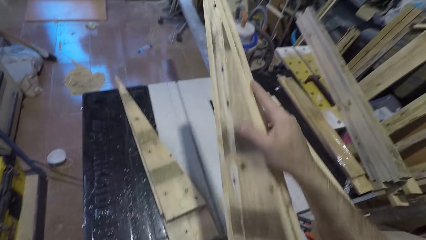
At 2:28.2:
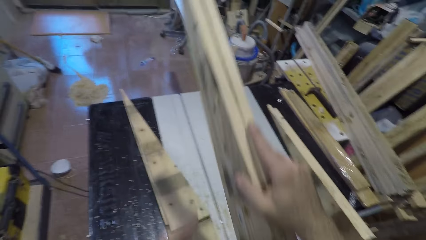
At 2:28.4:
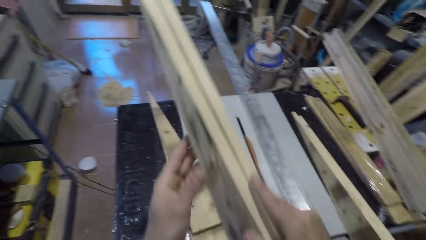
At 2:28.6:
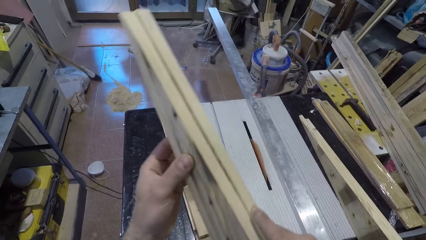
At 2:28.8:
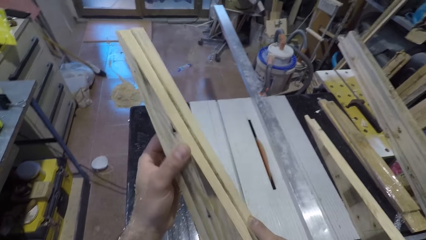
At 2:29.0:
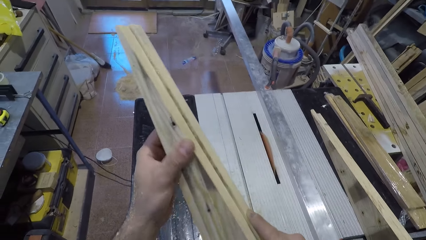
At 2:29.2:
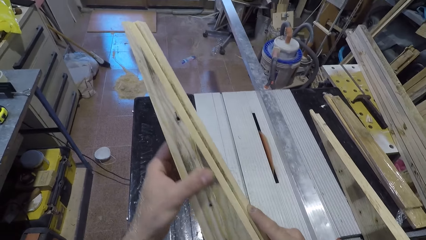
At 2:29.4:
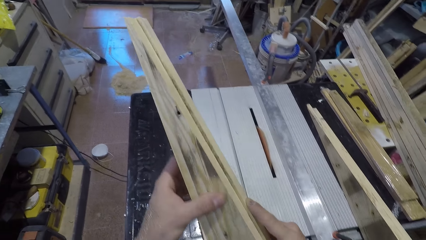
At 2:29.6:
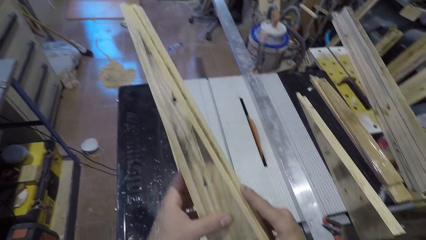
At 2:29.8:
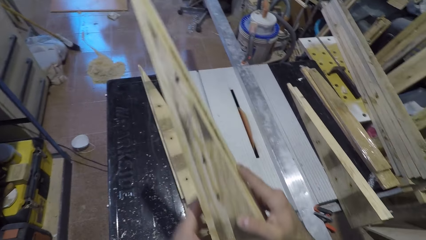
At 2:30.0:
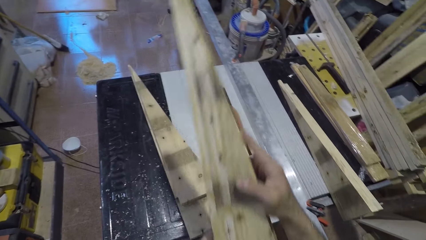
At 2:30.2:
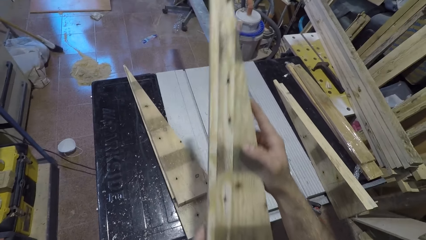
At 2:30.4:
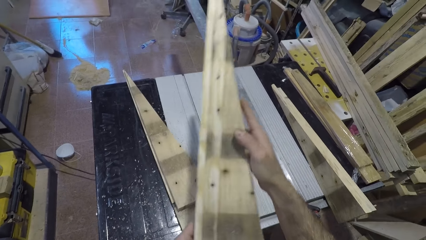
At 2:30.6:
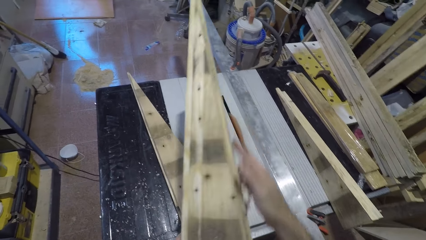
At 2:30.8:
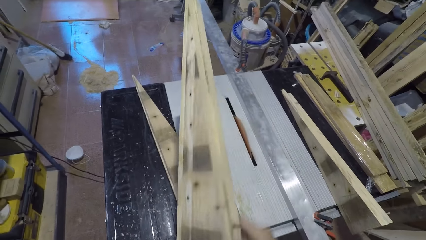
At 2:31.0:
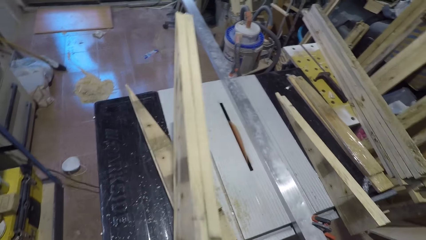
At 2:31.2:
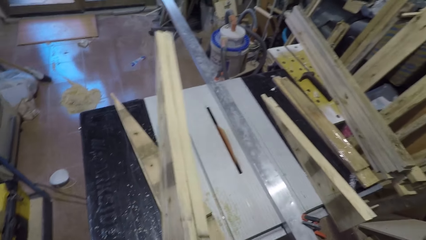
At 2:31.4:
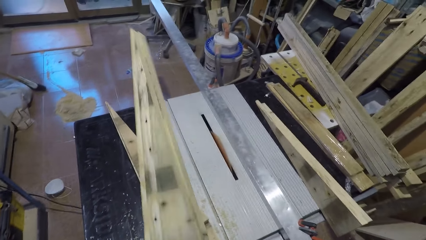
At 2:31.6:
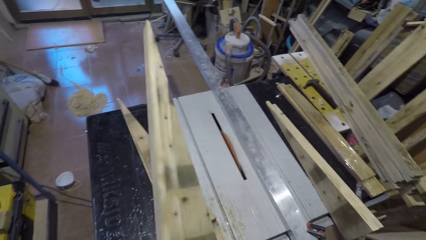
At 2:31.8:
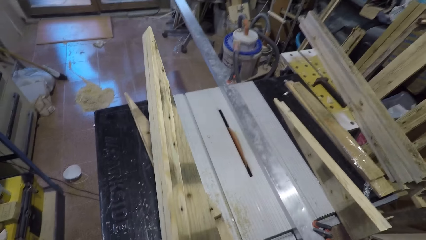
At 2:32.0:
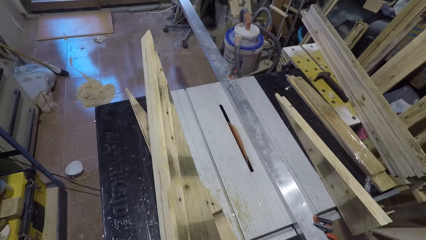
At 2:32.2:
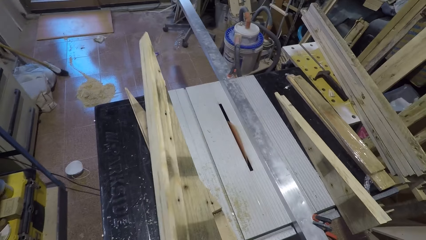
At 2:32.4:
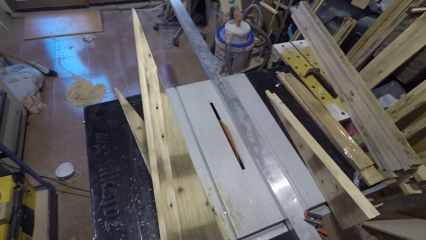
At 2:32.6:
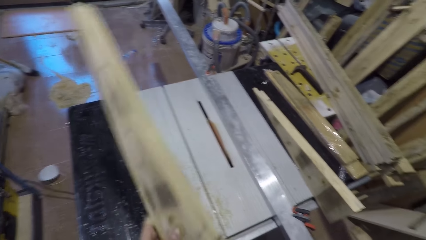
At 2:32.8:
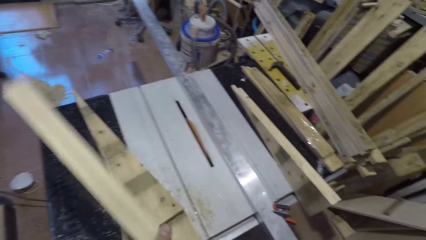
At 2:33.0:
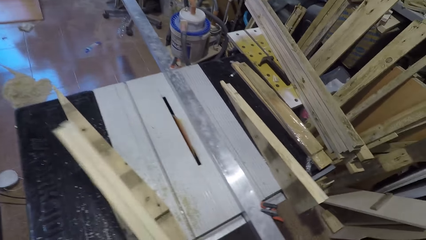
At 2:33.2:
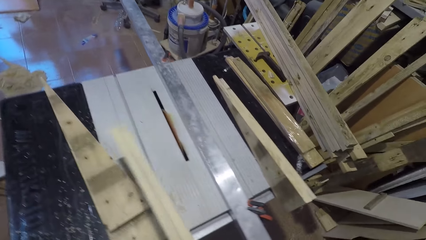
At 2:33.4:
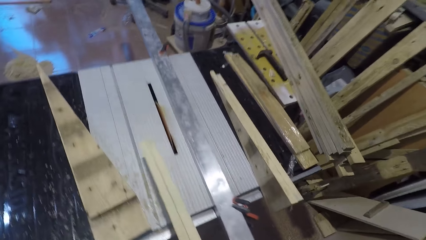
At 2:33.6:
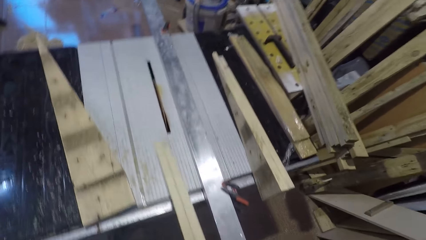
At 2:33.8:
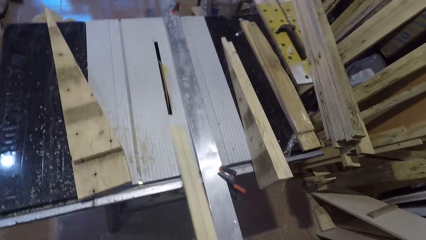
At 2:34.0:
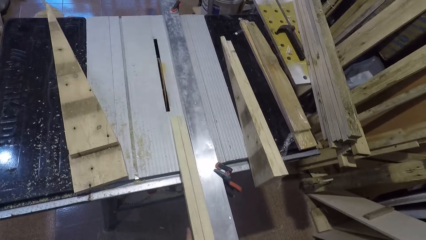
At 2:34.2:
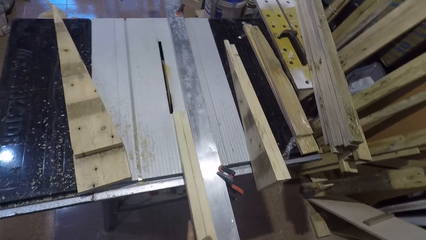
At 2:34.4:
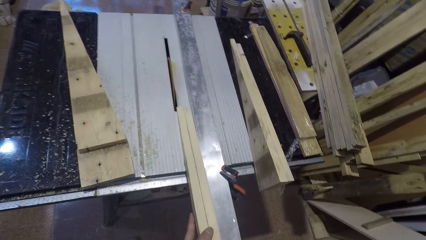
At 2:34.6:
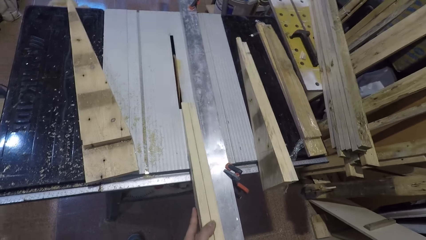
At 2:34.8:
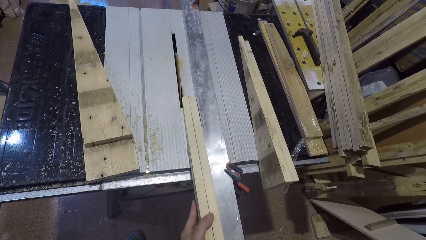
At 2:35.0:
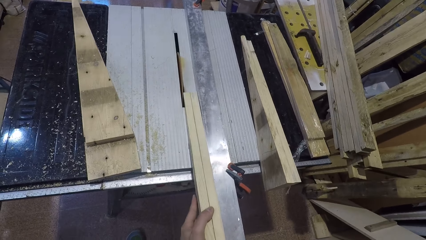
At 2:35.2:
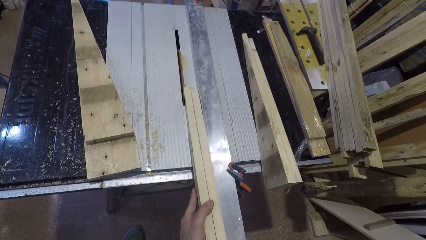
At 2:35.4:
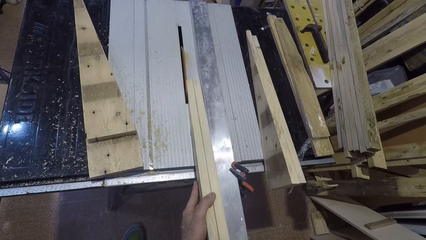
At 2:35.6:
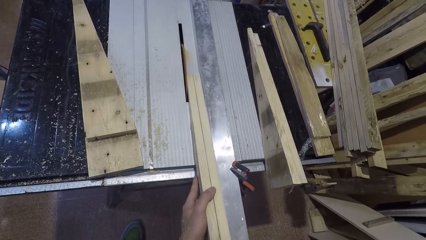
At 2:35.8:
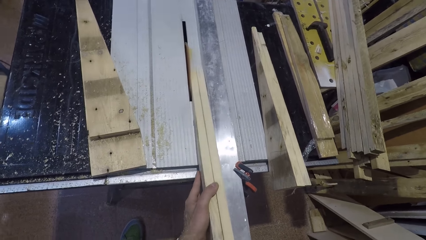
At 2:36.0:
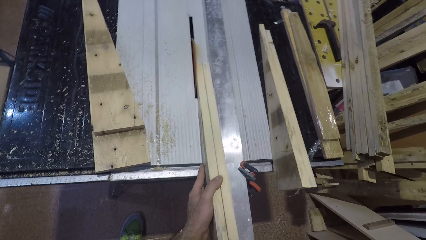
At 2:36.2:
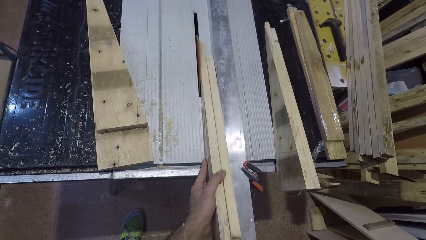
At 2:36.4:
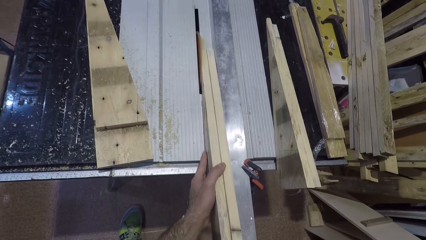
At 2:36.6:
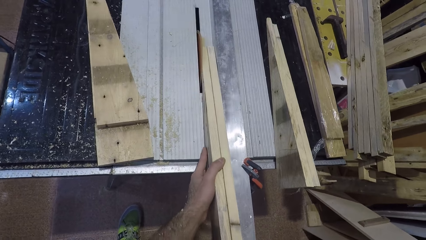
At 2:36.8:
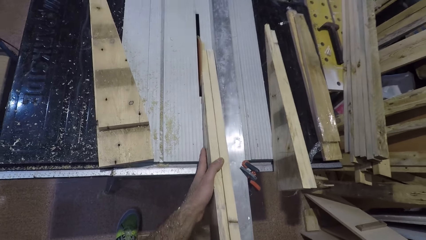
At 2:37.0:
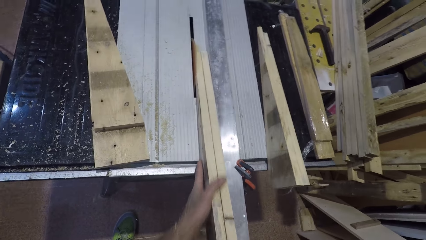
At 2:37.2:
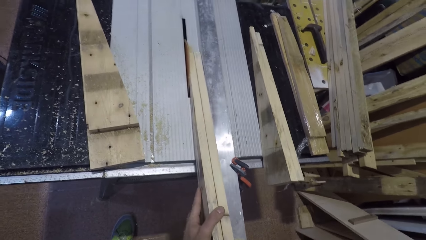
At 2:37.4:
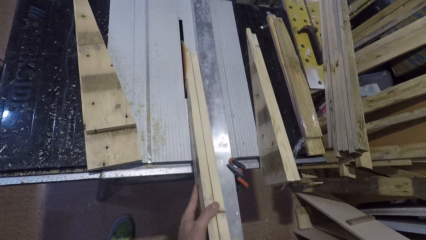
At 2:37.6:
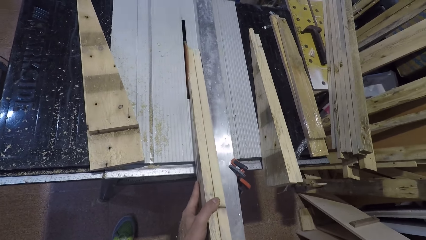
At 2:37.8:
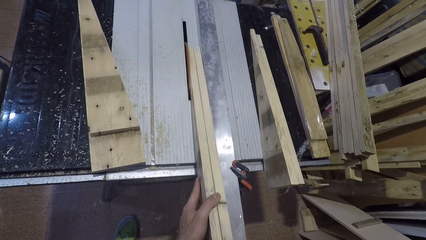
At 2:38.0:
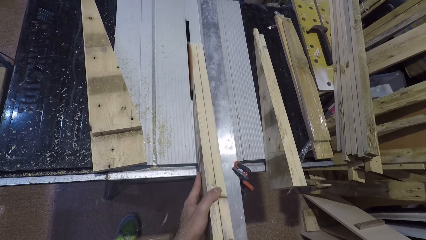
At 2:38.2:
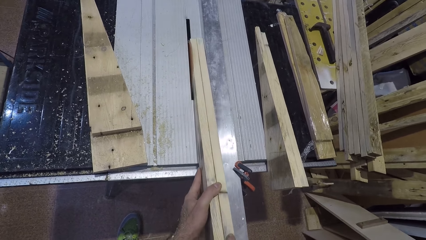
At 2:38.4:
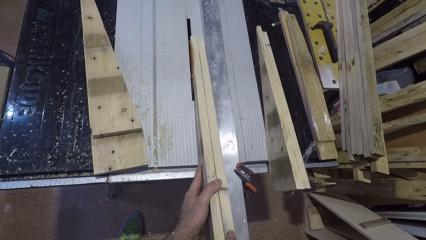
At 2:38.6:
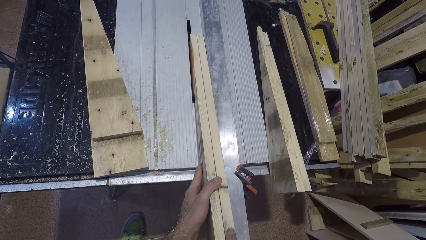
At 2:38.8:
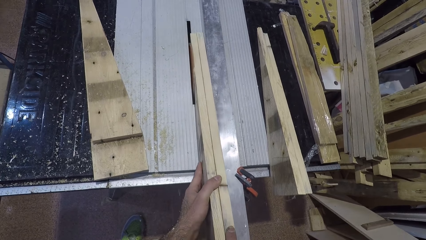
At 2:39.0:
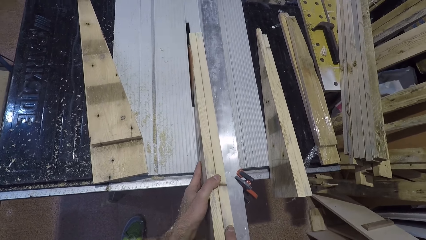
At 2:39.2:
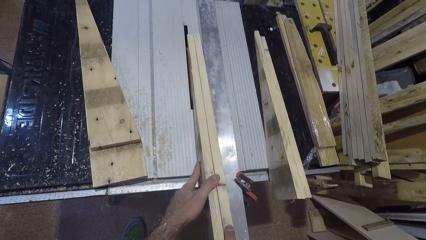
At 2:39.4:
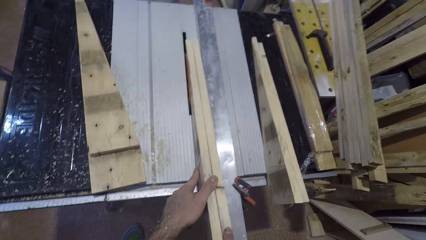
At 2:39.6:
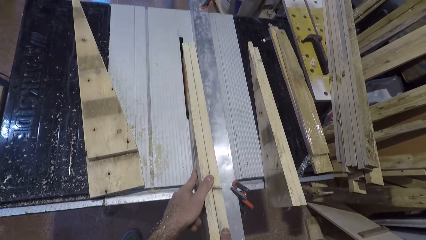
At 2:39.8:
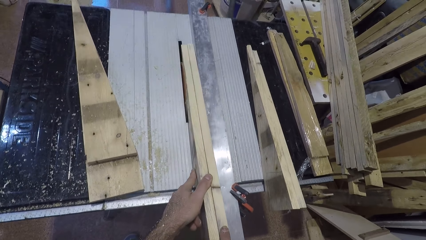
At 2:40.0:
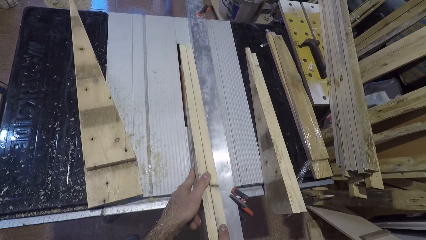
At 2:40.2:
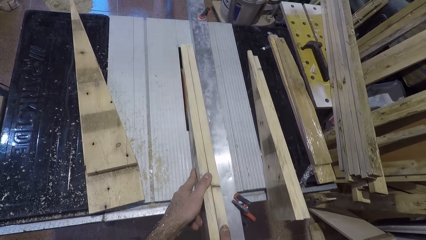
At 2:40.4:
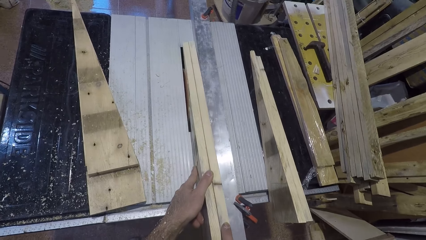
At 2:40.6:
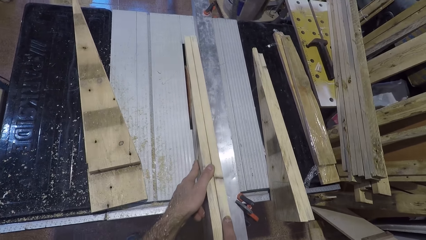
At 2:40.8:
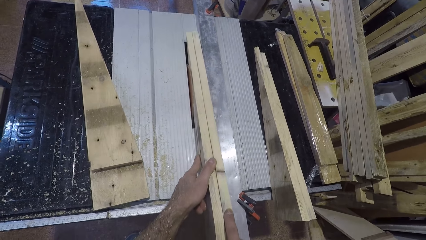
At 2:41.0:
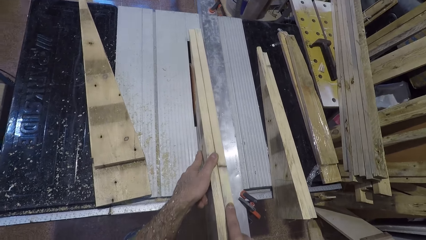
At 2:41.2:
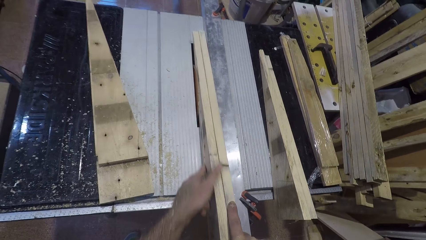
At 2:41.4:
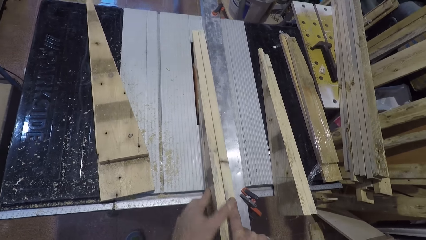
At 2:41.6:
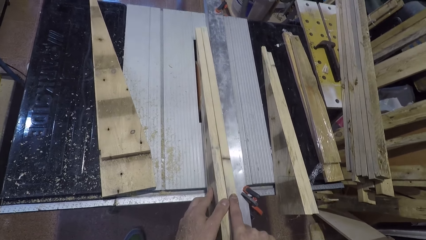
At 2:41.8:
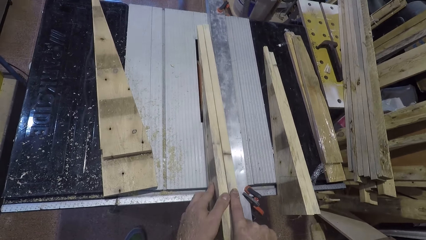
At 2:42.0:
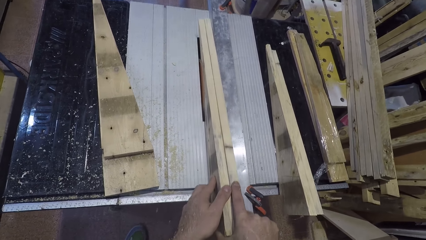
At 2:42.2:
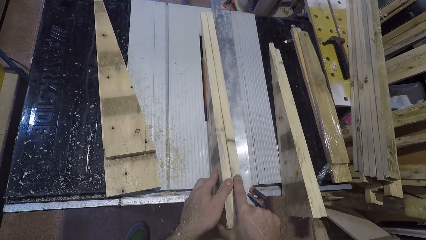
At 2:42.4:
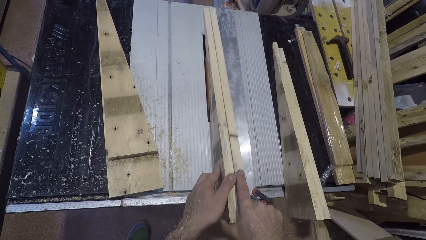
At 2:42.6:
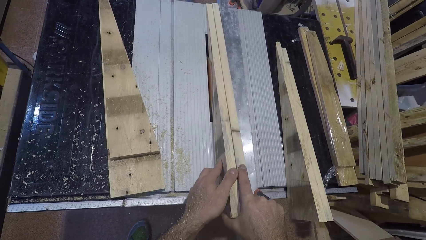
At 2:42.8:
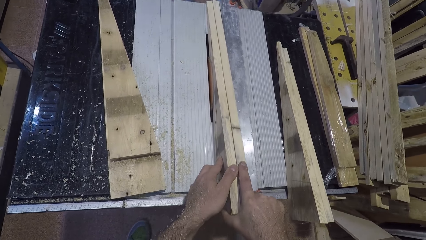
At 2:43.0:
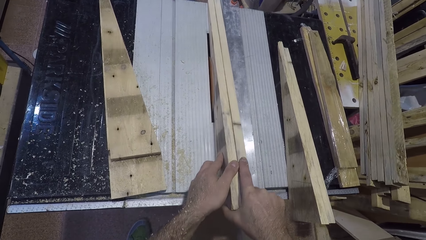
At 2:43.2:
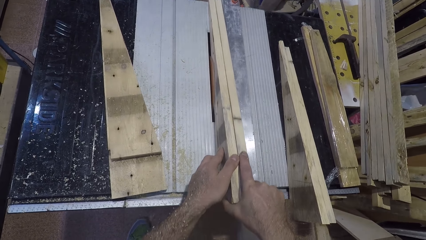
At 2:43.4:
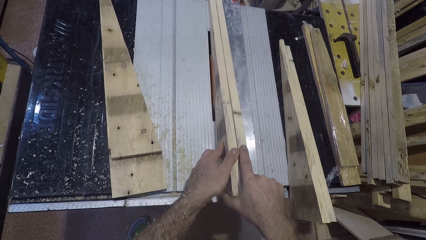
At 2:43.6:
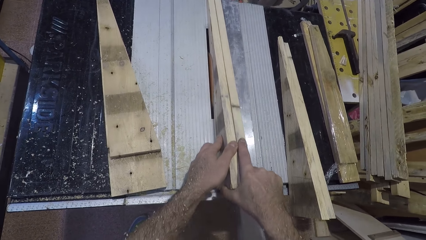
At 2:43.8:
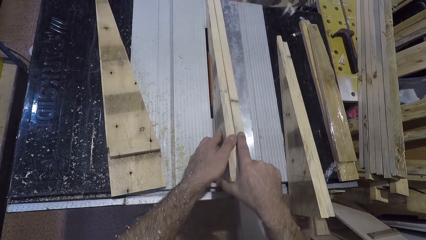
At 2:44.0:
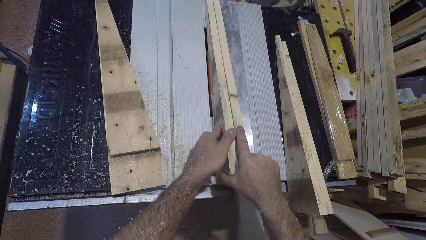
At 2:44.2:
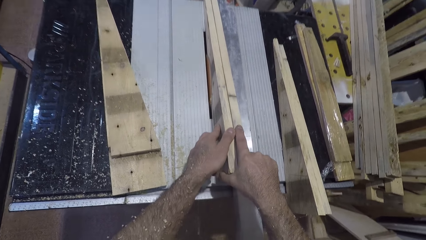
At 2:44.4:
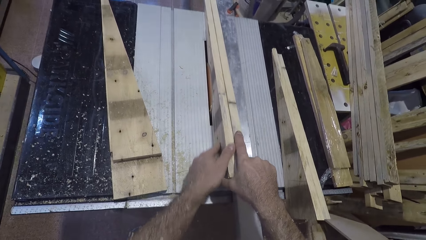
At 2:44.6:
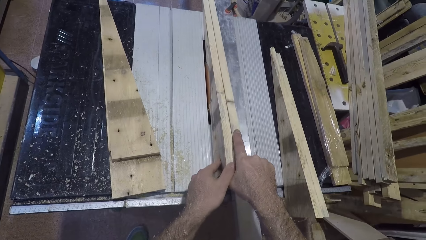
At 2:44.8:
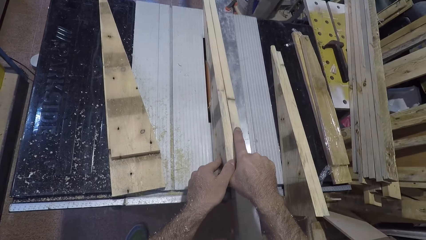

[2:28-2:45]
The camera wearer looks at the piece of wood. They place the piece of wood on the table. They cut the piece of wood using the table saw cutter.
